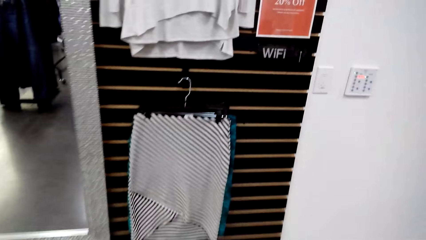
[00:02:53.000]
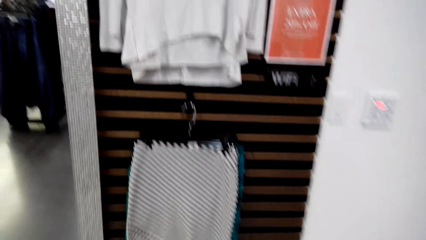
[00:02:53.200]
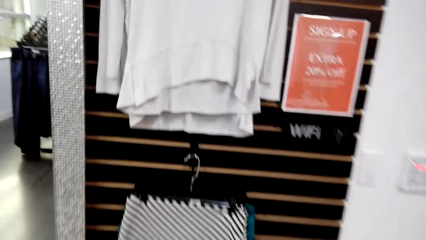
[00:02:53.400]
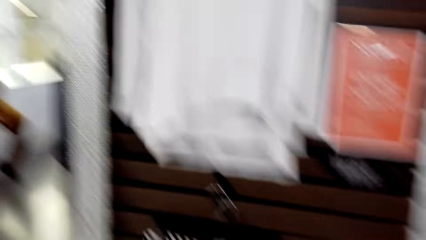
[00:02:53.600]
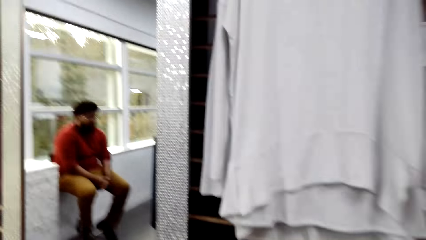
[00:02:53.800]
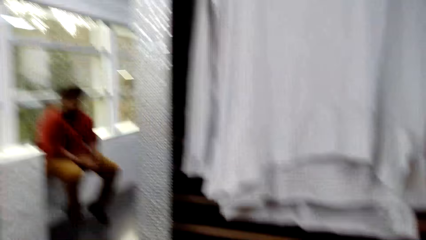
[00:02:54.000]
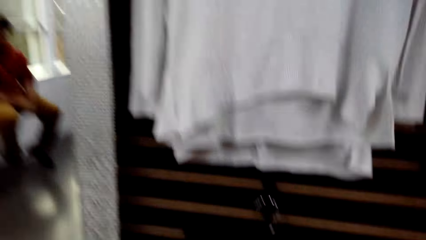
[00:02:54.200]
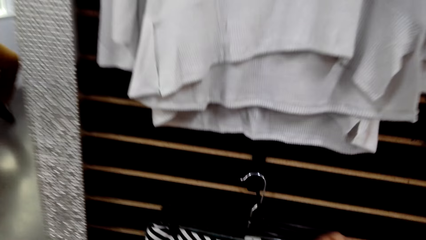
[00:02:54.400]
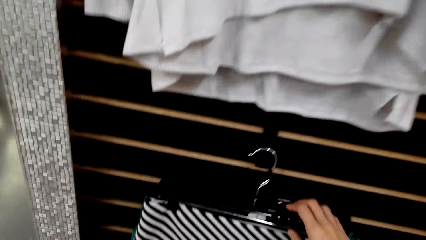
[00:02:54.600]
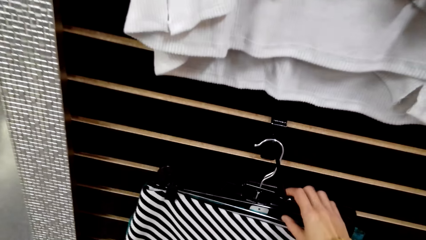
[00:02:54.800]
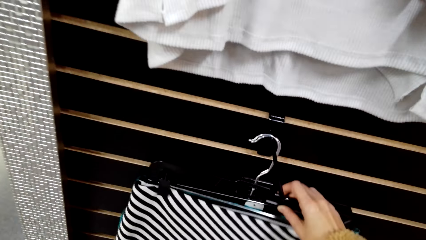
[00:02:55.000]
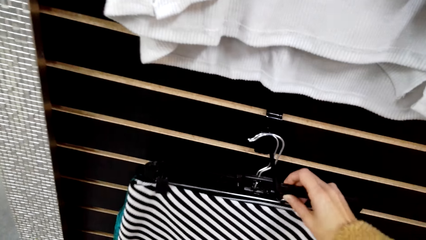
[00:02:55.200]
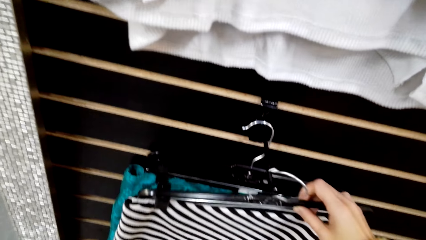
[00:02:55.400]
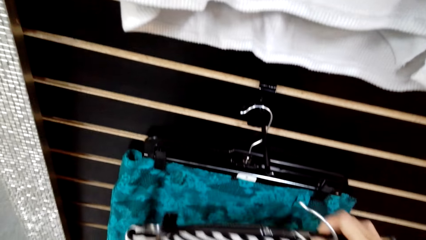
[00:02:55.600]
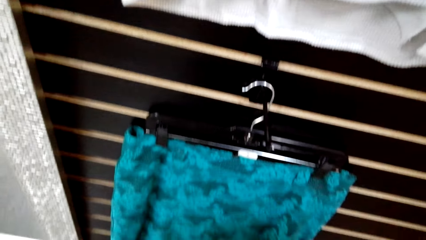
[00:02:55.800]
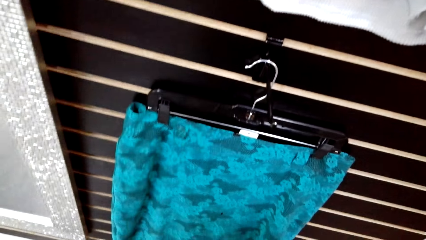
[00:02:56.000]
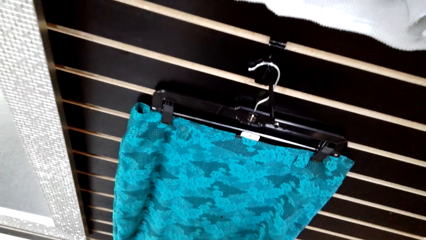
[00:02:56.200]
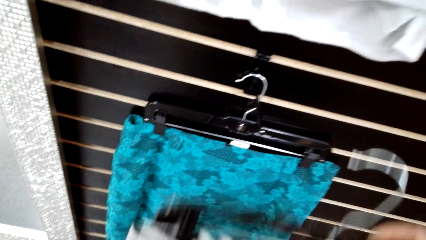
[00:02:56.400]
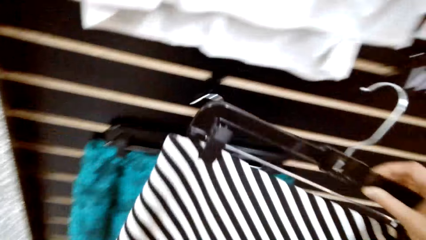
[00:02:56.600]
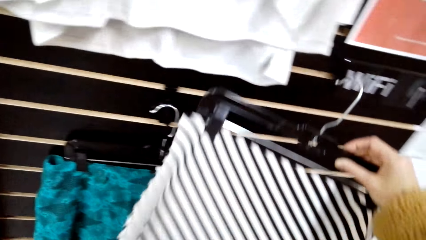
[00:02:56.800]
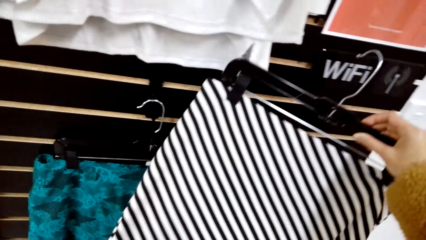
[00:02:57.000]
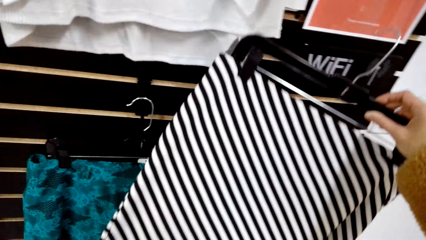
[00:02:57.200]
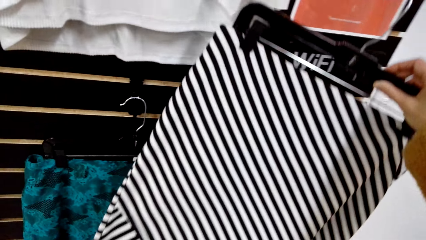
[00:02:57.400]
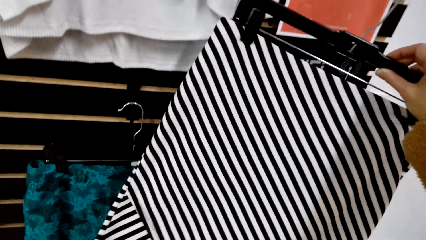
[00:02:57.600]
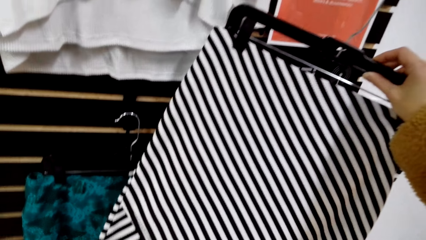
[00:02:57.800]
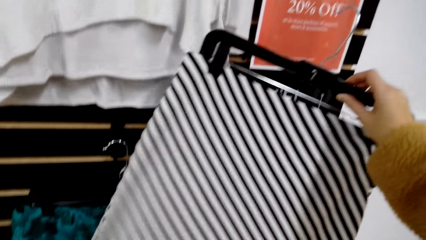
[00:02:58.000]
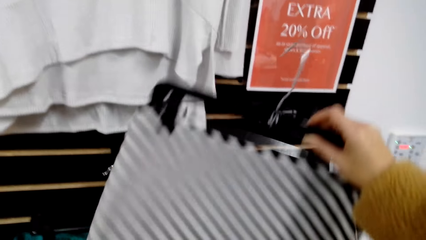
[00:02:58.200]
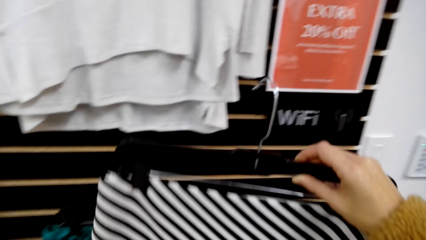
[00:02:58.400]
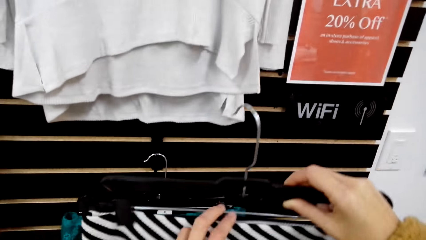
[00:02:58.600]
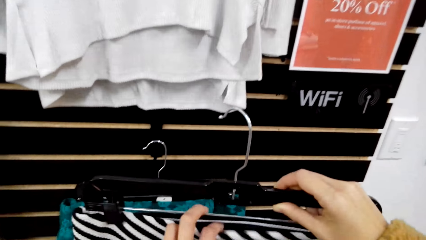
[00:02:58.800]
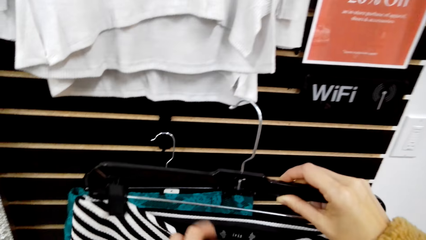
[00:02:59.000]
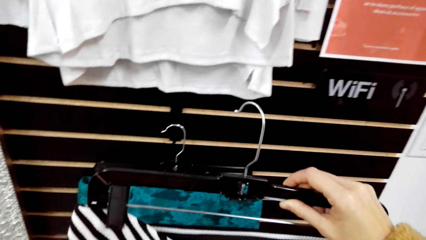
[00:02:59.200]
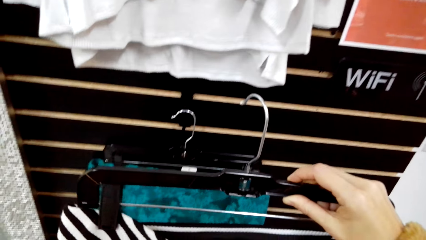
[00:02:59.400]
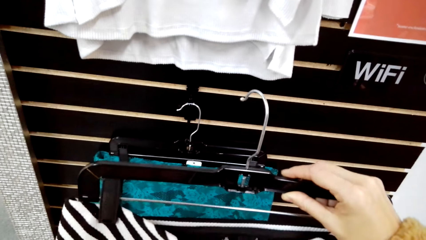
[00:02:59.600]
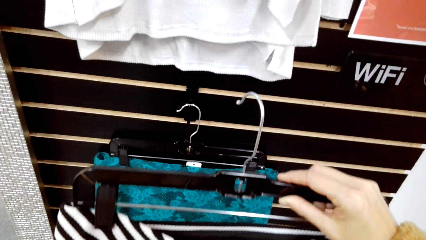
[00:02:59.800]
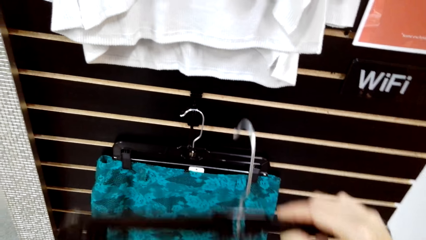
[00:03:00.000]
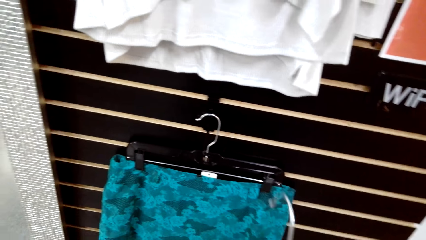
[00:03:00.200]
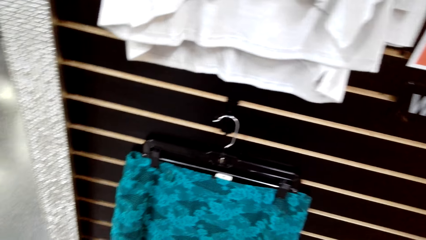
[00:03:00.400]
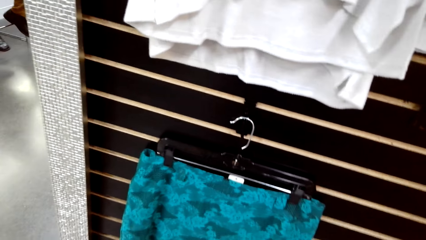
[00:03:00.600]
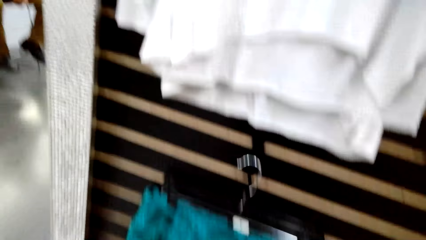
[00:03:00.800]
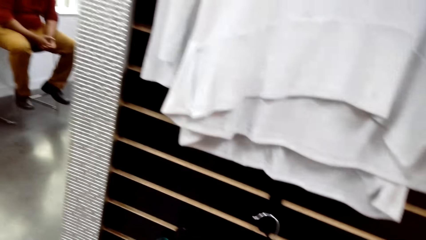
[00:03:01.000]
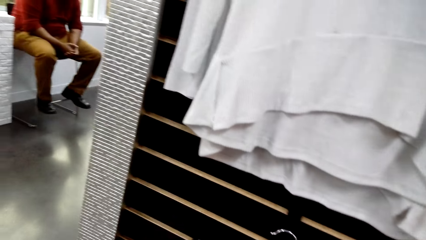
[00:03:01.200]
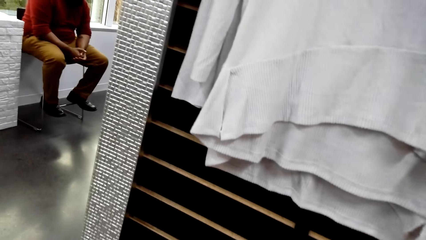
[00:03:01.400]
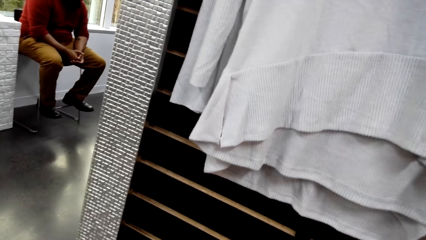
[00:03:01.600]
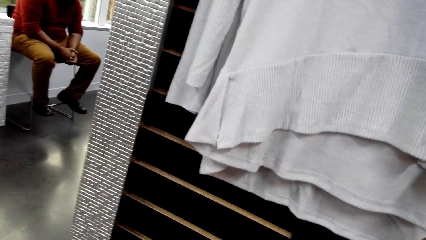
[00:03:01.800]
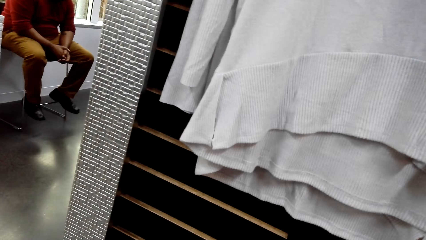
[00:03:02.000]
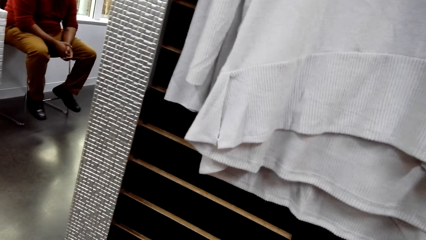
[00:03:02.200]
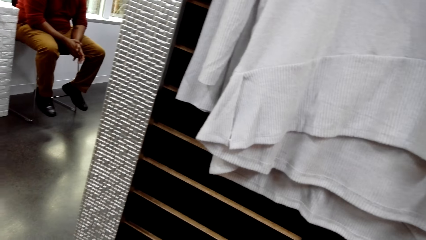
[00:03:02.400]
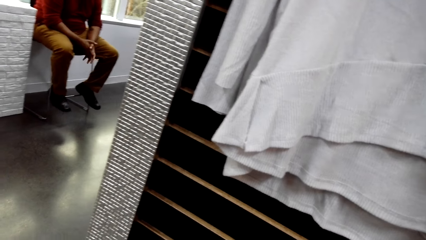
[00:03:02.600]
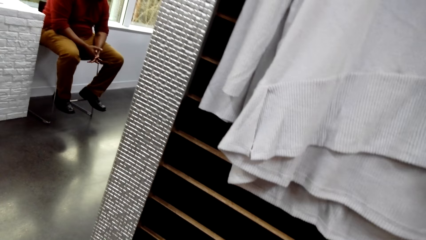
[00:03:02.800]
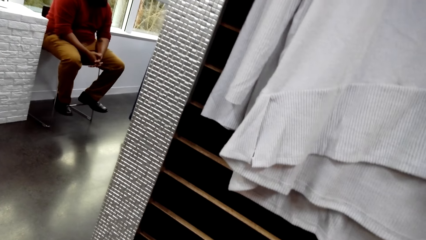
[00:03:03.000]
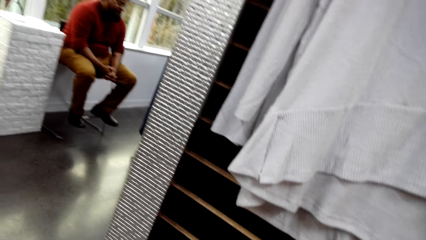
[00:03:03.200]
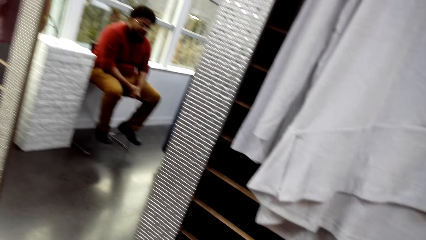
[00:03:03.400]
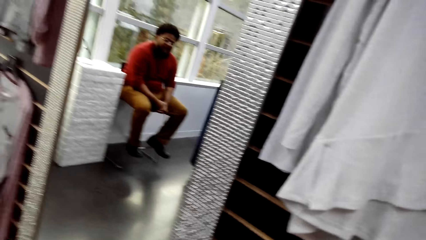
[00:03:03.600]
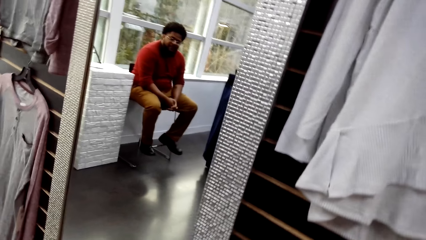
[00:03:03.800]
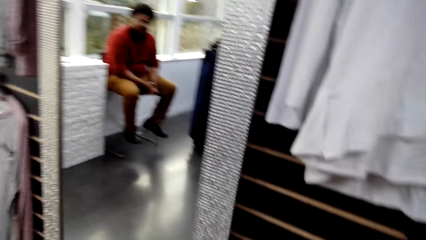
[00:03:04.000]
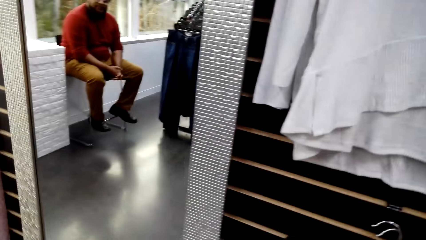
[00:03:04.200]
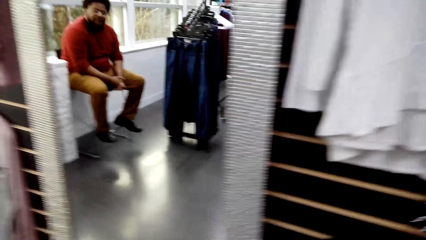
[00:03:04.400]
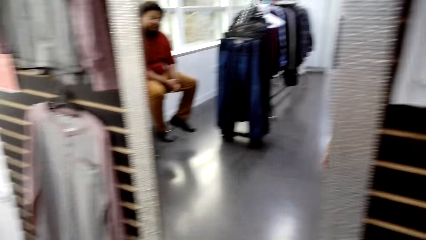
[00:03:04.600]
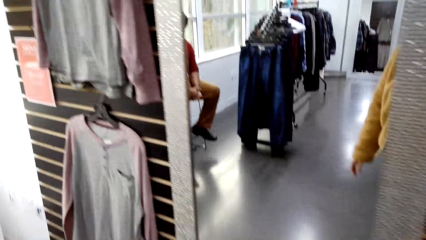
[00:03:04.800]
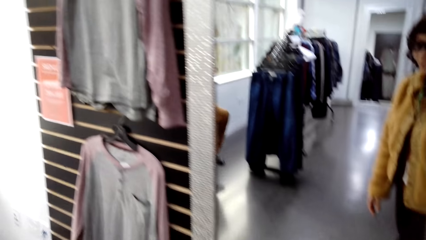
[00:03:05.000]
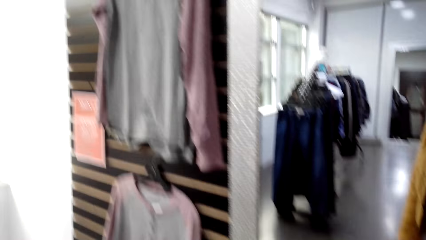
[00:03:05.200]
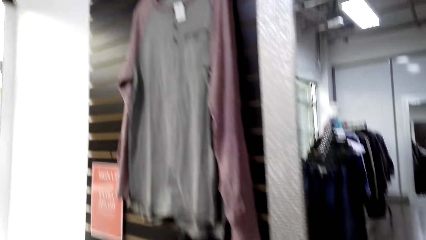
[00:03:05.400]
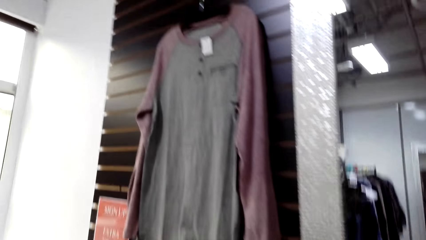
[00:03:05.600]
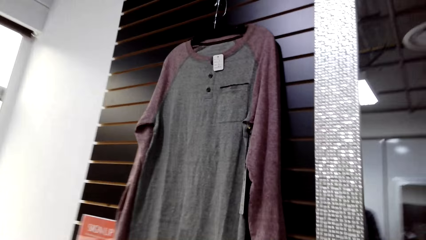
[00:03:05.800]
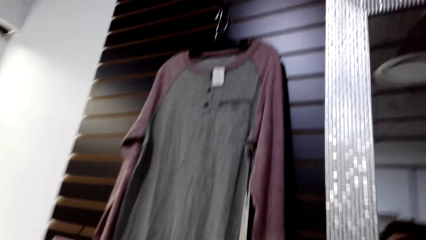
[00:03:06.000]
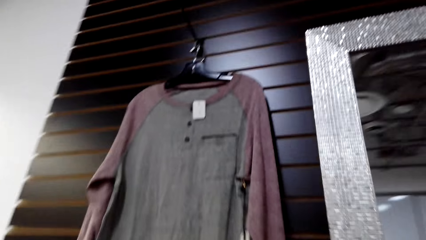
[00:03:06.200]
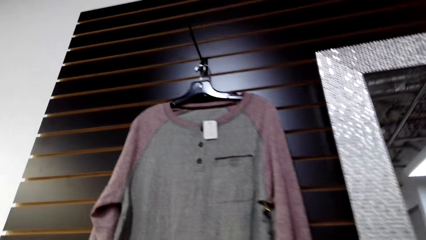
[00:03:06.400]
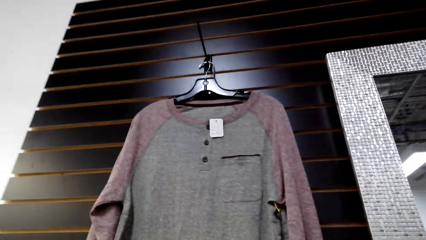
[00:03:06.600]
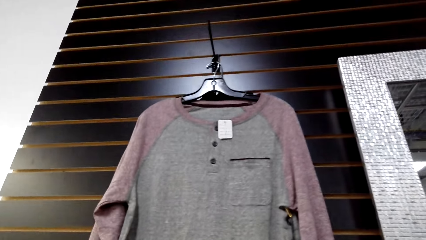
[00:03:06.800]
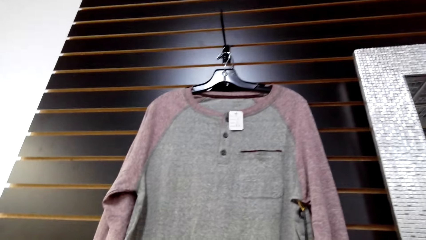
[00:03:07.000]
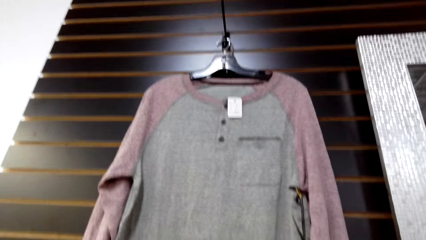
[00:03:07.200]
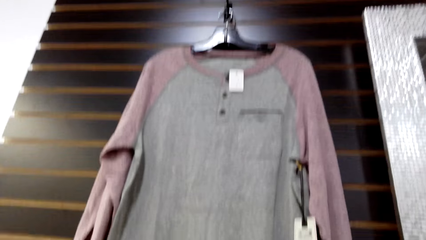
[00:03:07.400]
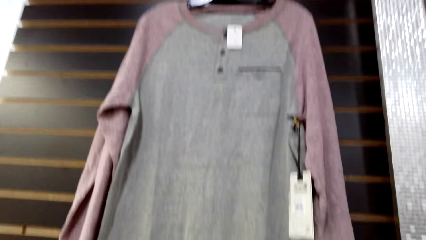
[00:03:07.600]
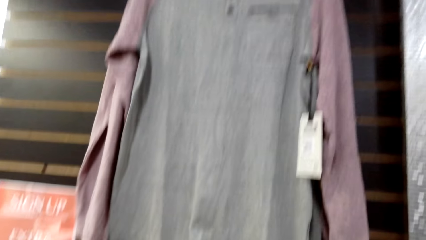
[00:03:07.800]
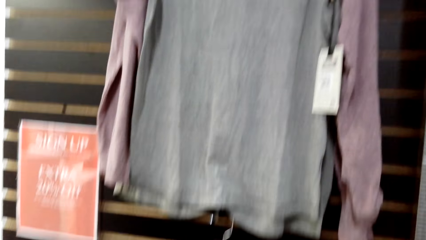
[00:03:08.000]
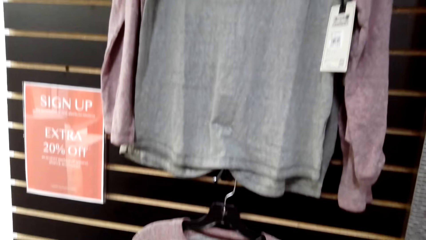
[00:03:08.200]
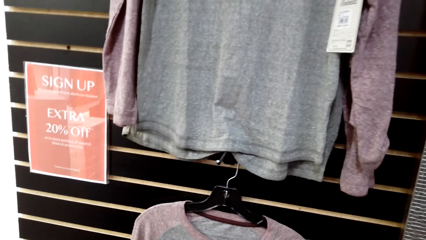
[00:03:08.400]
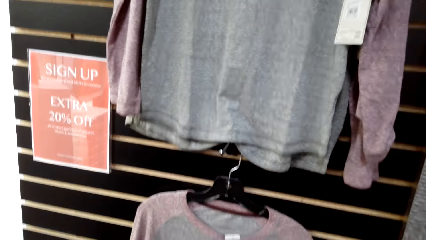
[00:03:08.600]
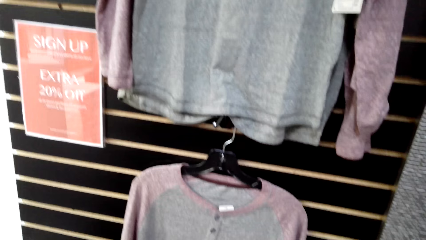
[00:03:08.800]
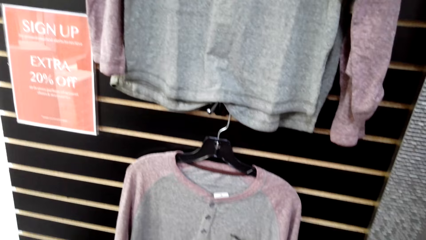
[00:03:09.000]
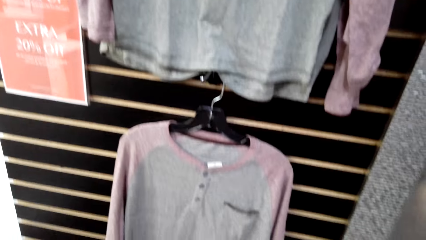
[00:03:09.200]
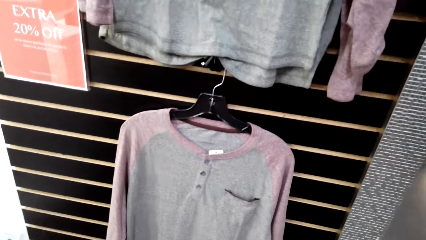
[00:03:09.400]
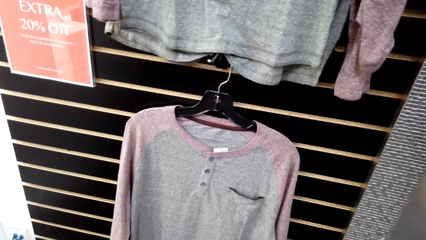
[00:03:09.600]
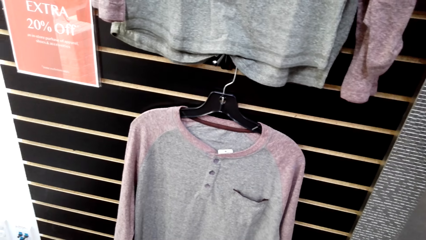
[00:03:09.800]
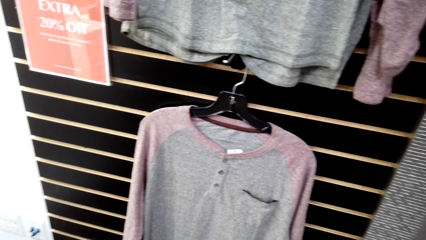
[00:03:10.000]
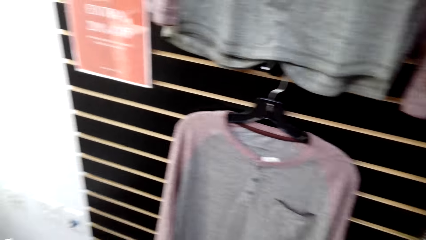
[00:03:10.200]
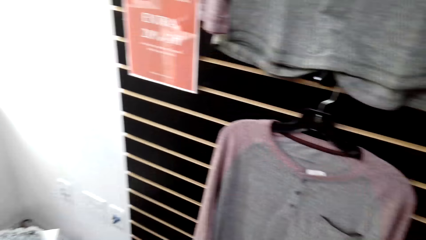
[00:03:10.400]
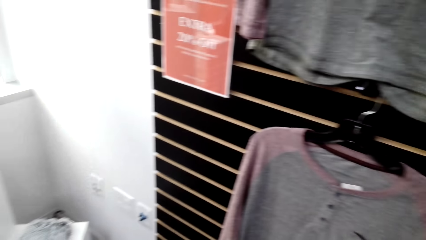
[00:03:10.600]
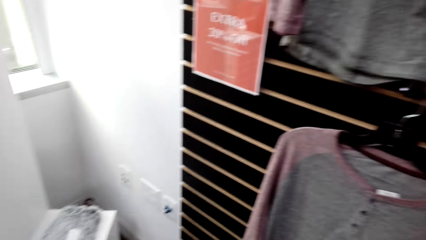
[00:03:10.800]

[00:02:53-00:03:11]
The camera wearer moves towards the wall. They look at the skirt. They remove the hanger from the hook. They hold the skirt. They inspect the skirt. They stare at the wall. A man talks to the camera wearer. The camera wearer looks at the man. They walk towards the wall. They stare at the wall. The man talks to the camera wearer.
